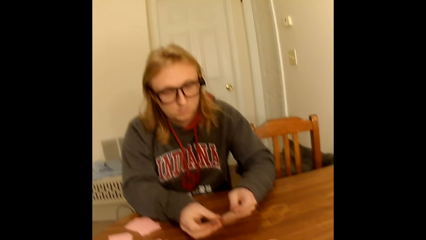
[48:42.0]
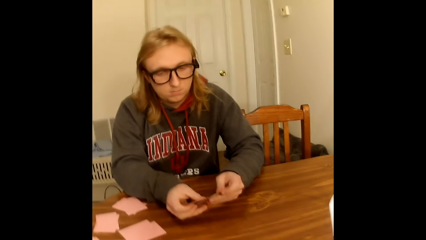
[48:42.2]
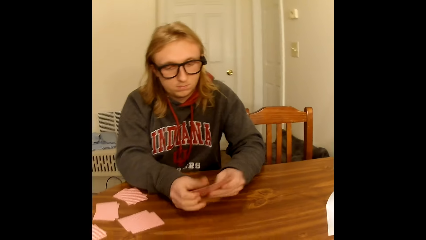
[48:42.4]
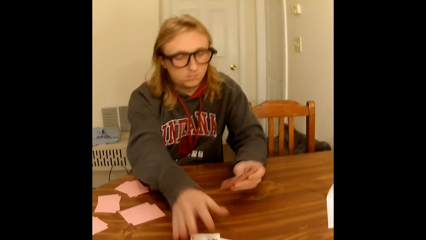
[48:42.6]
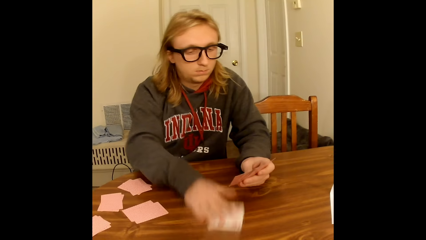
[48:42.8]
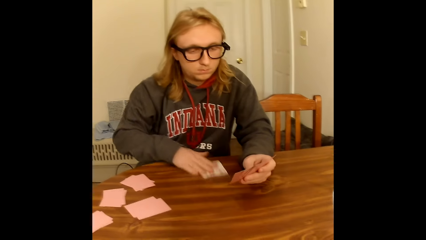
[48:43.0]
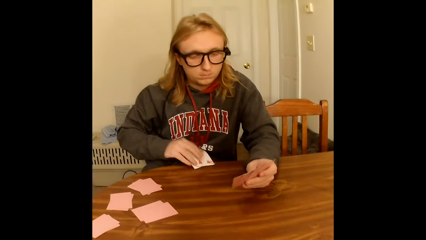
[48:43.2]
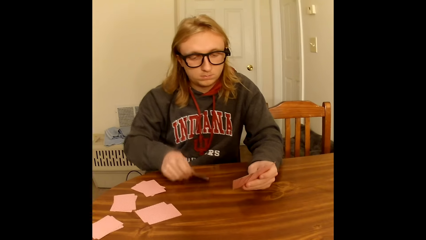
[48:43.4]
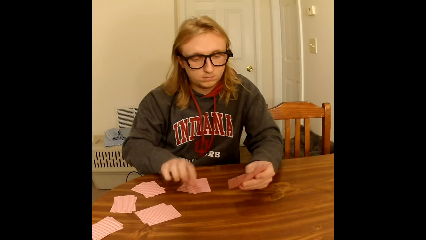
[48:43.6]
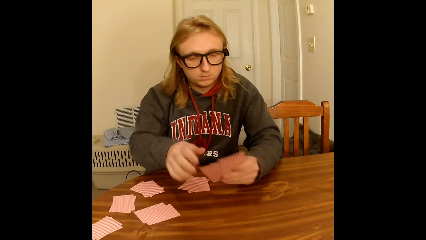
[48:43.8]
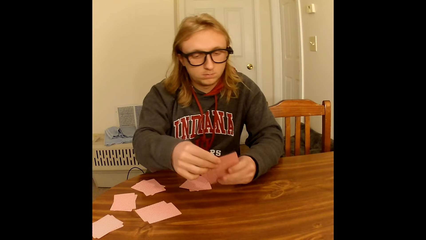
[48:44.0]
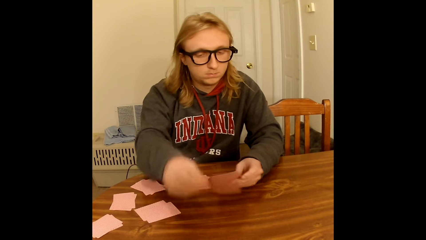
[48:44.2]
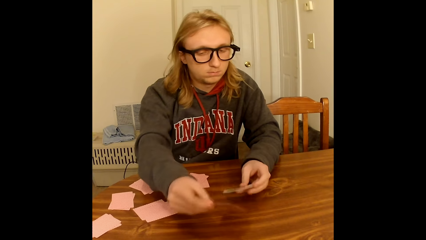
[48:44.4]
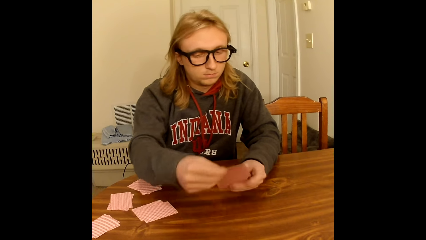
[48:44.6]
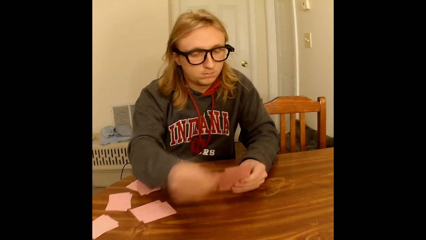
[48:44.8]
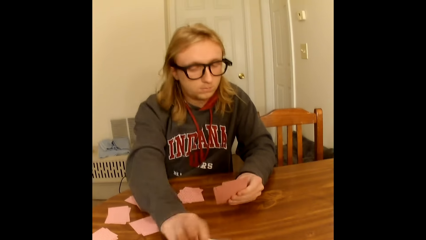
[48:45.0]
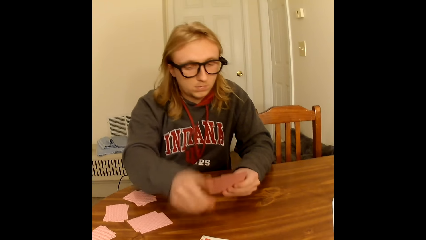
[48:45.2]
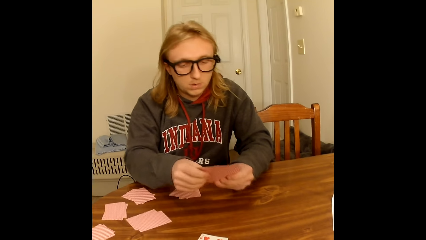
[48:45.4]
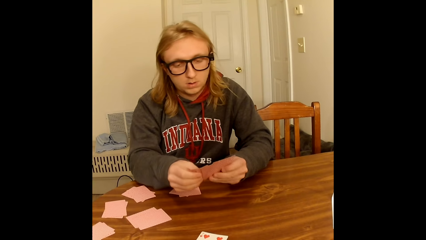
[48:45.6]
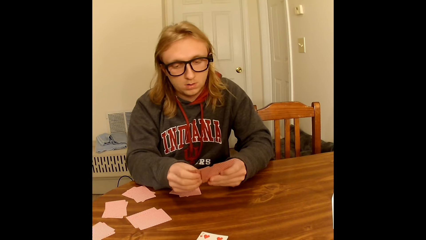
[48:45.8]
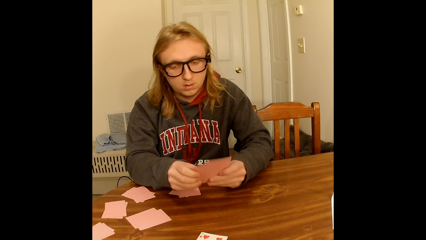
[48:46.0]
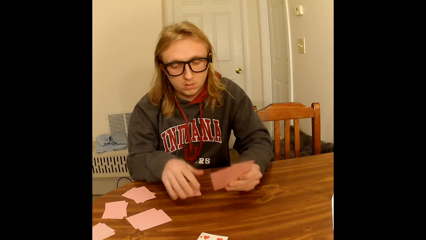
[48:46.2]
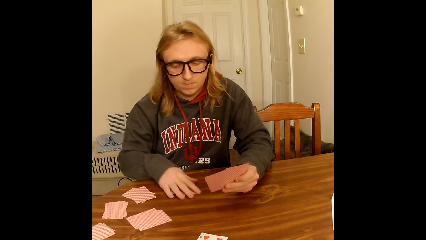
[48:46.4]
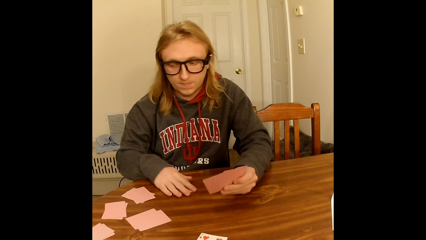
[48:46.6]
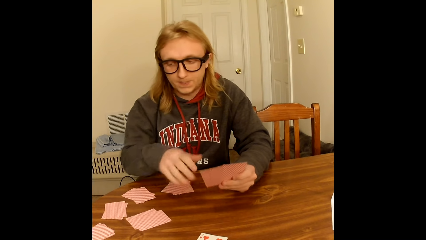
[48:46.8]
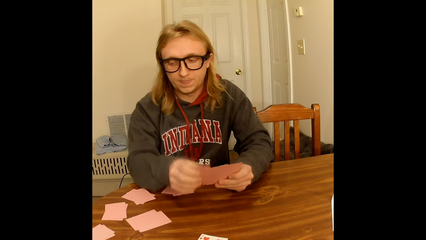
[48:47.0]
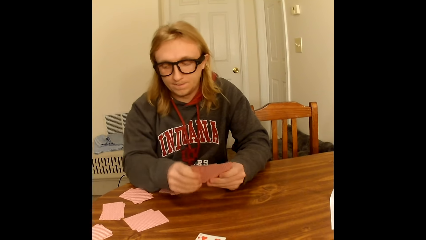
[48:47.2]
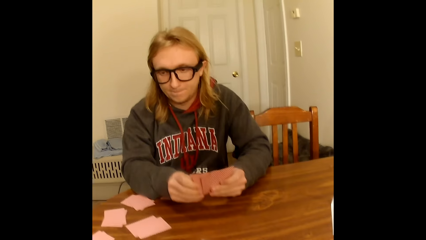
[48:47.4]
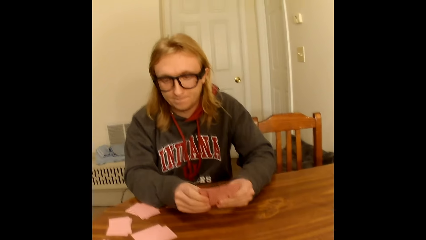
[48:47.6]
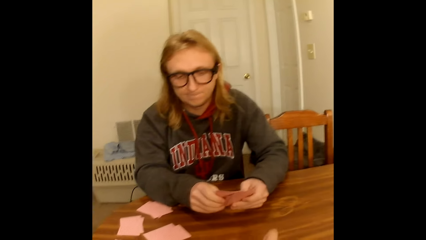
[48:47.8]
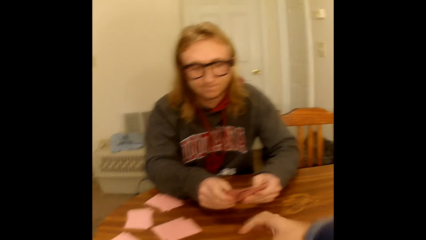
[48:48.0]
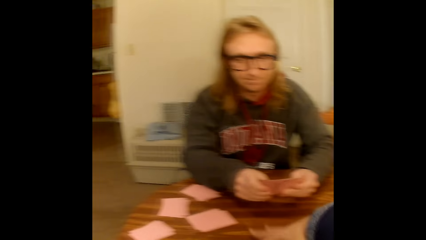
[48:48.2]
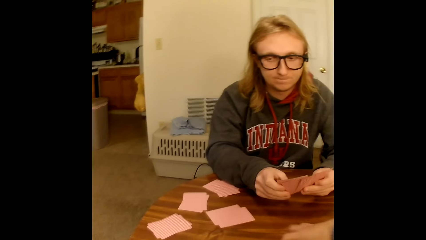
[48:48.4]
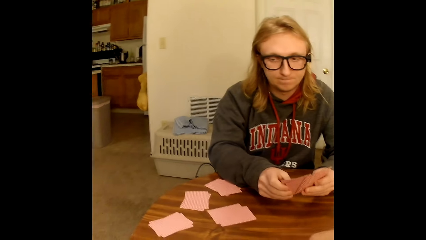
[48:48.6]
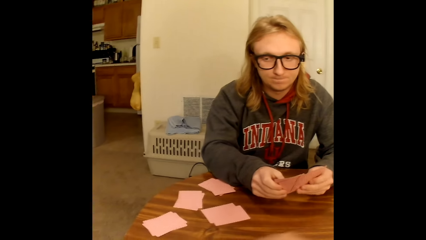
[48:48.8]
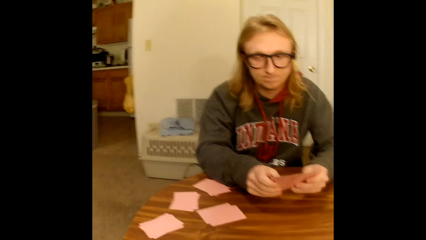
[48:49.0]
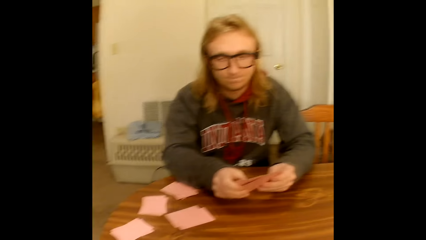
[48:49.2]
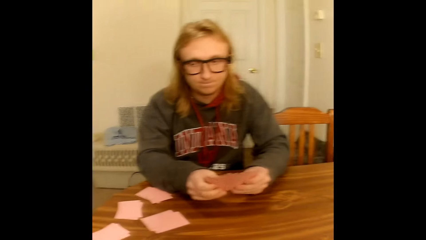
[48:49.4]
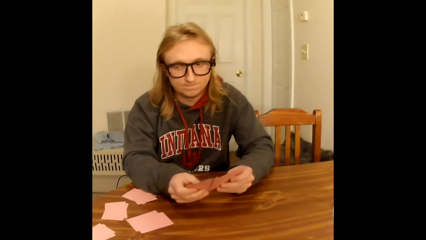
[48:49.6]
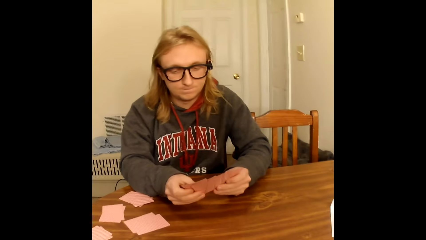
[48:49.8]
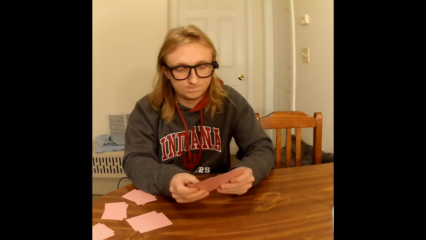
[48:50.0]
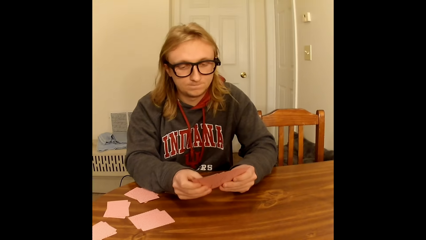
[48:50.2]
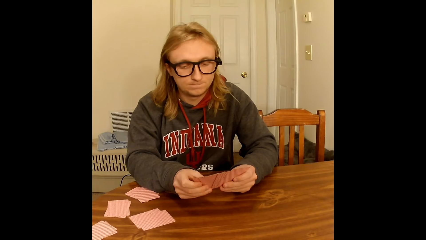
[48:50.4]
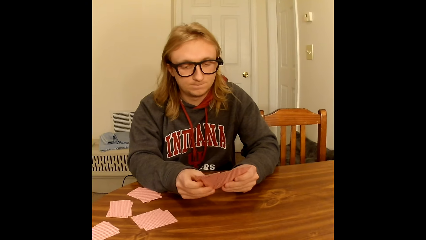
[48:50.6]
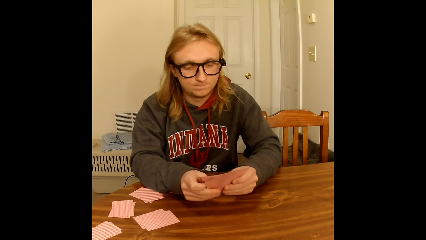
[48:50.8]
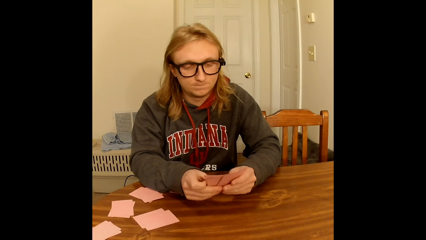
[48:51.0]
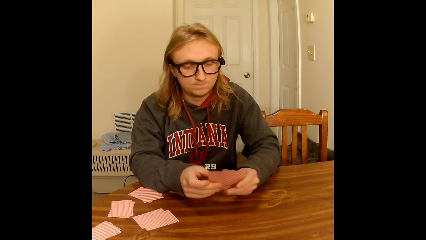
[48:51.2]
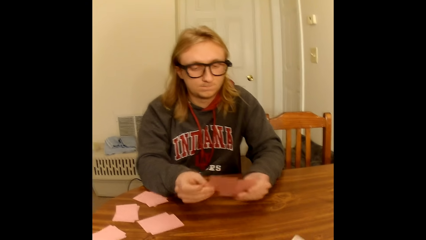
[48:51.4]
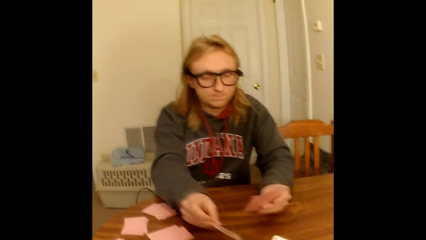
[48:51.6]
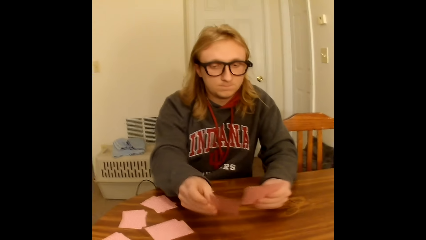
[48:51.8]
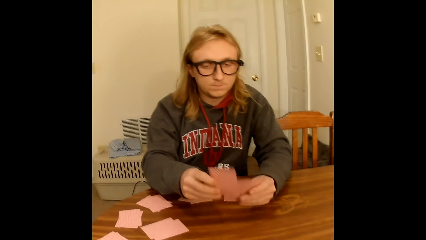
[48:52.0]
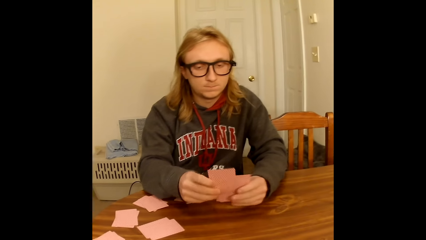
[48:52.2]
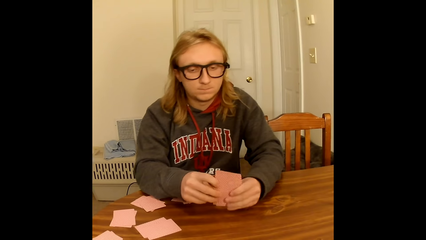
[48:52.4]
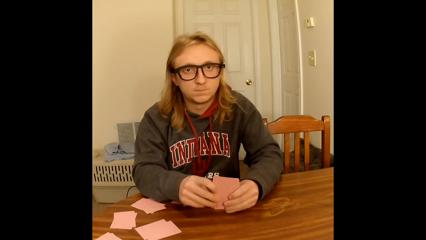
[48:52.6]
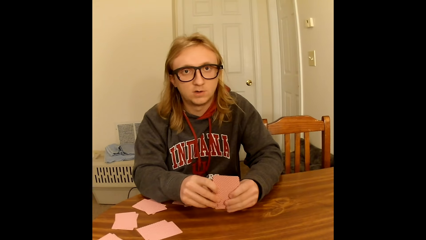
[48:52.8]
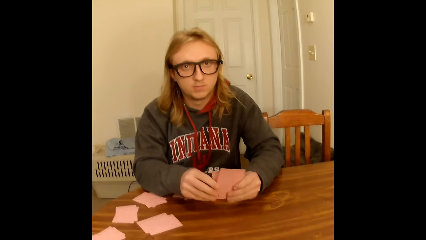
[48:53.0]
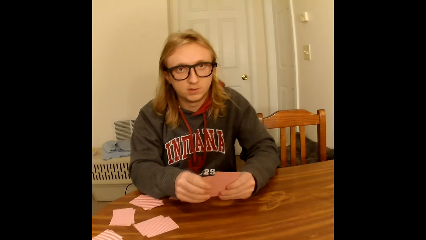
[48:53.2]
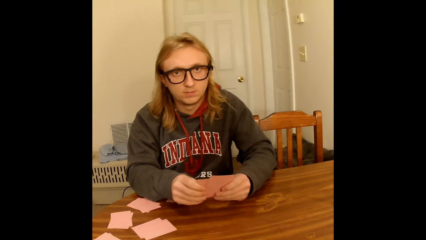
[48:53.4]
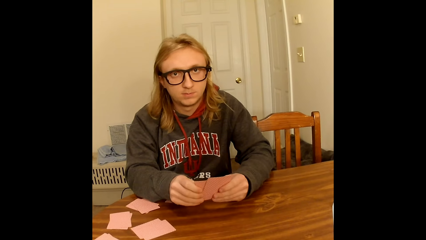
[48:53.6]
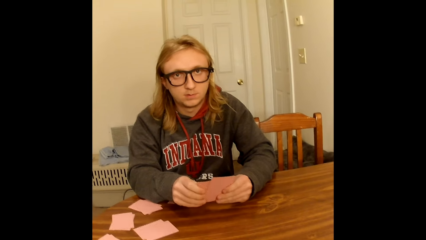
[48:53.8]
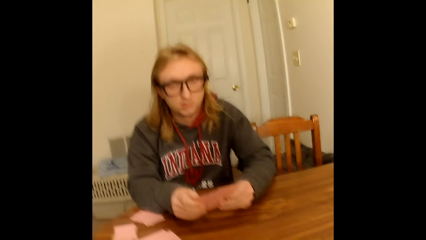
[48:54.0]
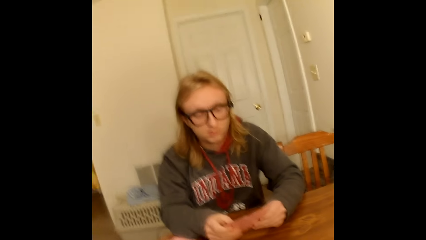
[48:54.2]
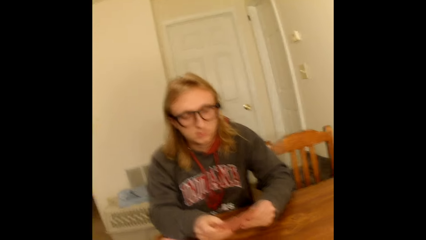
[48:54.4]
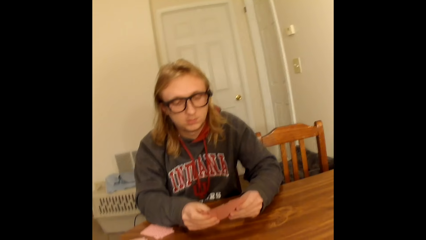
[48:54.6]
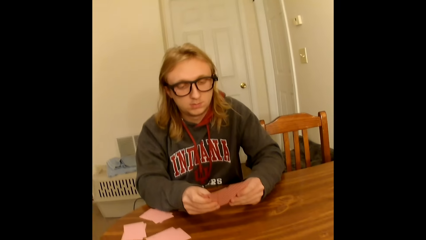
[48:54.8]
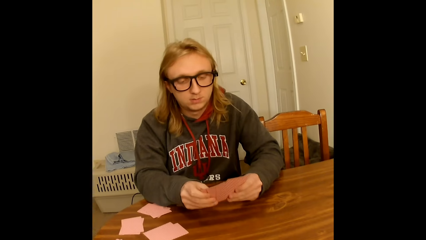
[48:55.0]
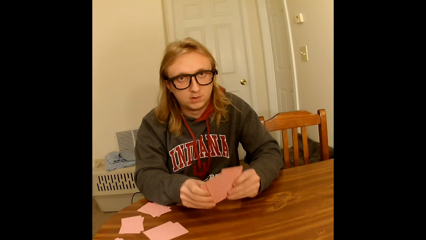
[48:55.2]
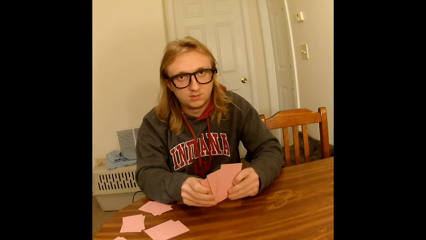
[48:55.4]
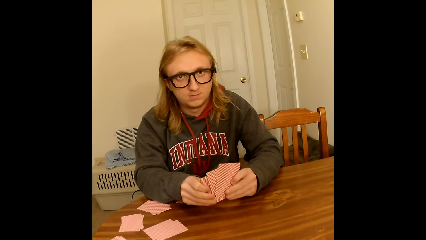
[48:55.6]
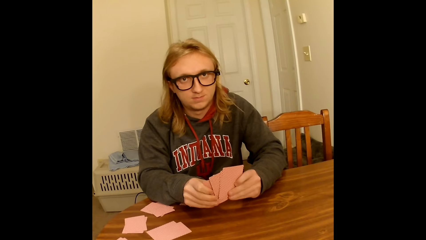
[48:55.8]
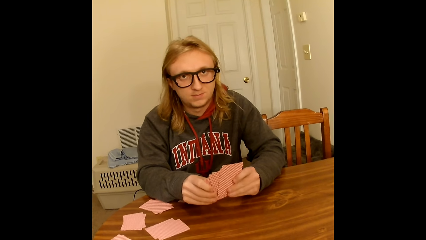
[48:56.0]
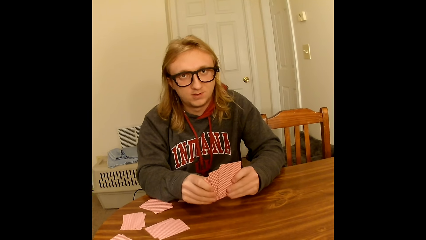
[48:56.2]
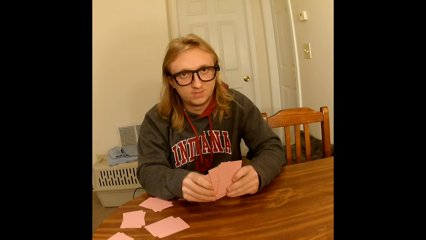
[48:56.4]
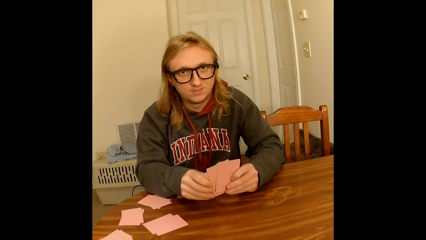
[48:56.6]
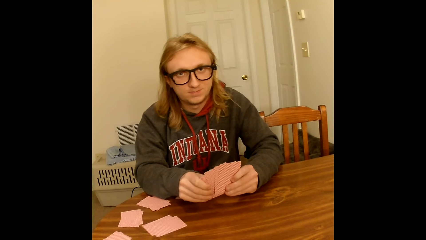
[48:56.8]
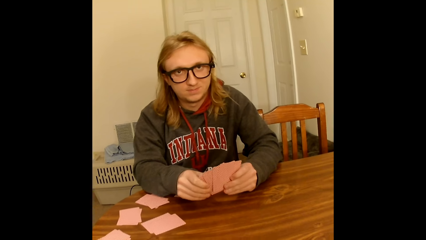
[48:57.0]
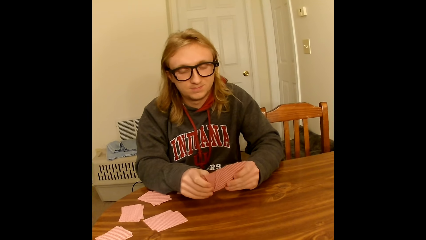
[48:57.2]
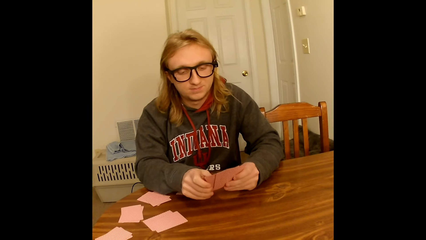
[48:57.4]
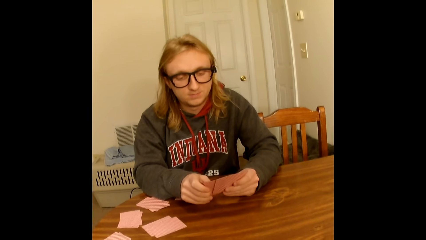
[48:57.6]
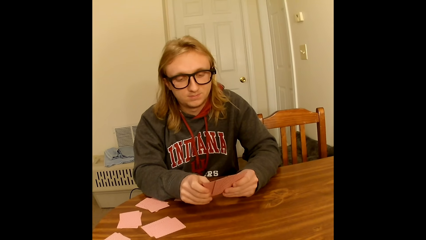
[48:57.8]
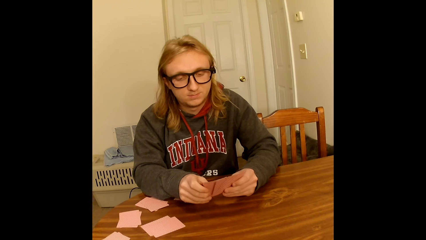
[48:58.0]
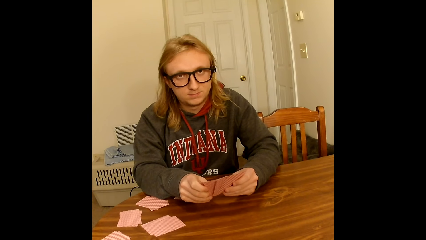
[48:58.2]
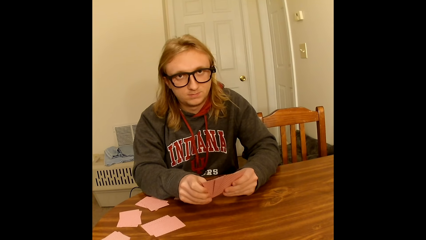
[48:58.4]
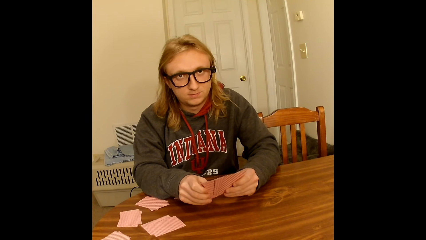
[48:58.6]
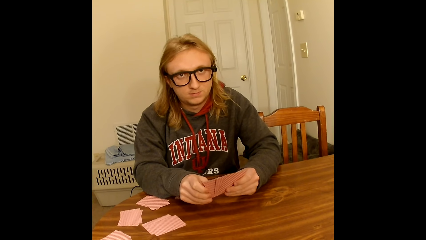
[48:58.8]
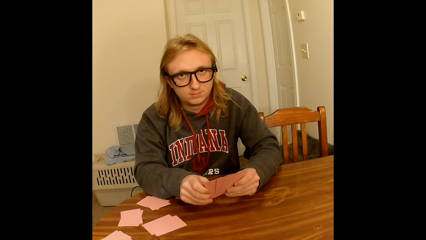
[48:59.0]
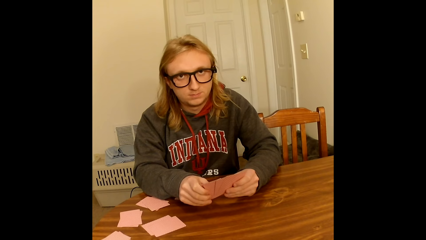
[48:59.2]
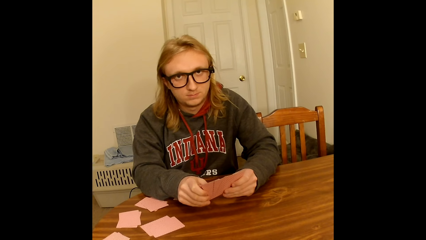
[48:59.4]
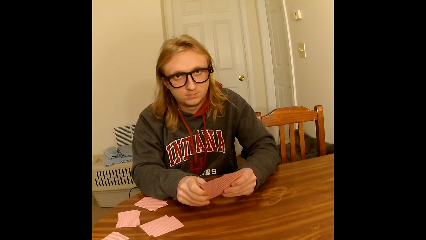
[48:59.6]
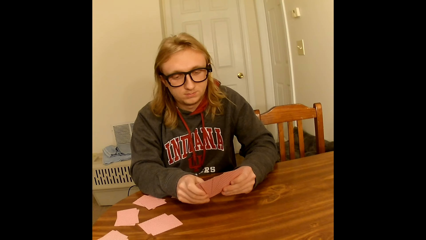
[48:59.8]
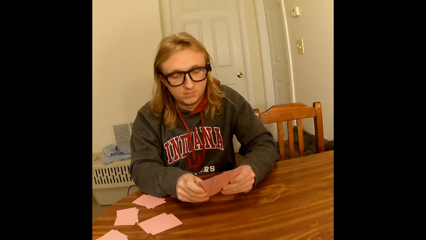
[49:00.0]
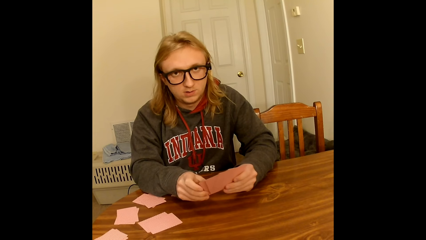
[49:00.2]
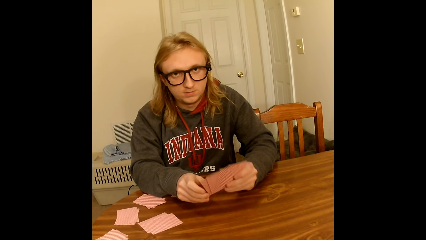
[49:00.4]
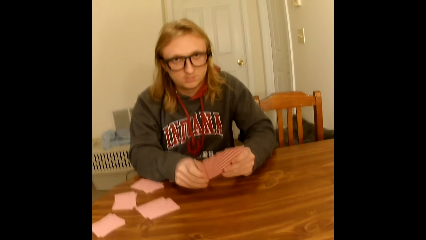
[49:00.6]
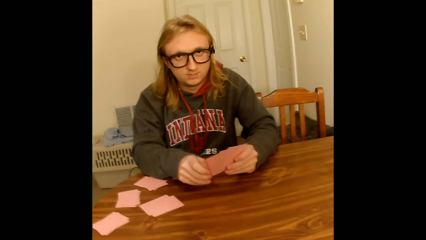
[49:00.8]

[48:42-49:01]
A man takes two face up playing cards from the table with his right hand. He places the playing cards face down on the table with his right hand. He picks a playing card from the deck of playing cards in his left hand with his right hand. He places the playing card face up on the table with his right hand. He holds the deck of playing cards face up to him with both hands on the table. He adjusts the cards with his hands. He touches two face down playing cards on the table with his right hand. He holds the deck of playing cards face up to him with both hands on the table. He adjusts the cards. The camera wearer takes face up playing cards from the table with her right hand. The man picks a playing card from the deck of playing cards in his left hand with his right hand. He touches the table with the playing card in his right hand. He places the card on the table. He tucks the playing card to the playing cards in his left hand with his right hand. The camera wearer picks a card from the table. The man holds the deck of playing cards face up to him with both hands on the table. The camera wearer converses with the man. The man adjusts the cards.
